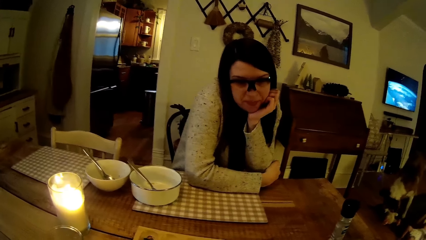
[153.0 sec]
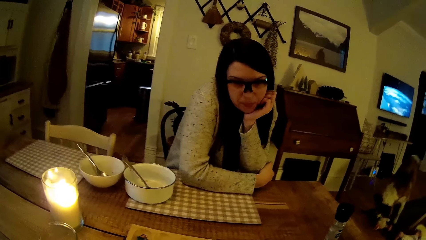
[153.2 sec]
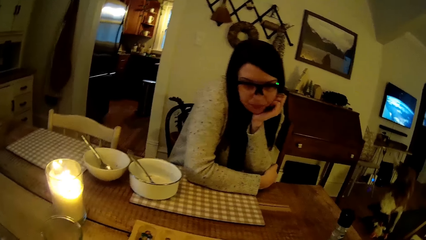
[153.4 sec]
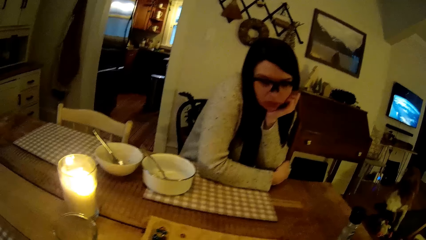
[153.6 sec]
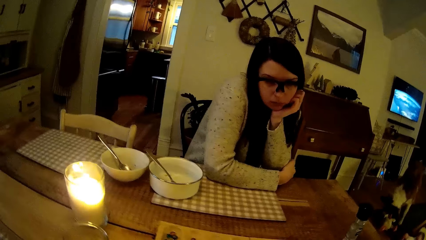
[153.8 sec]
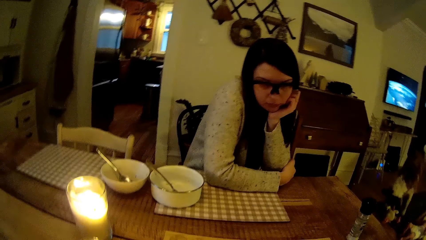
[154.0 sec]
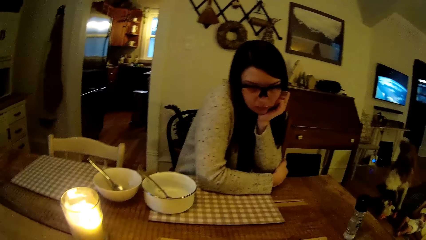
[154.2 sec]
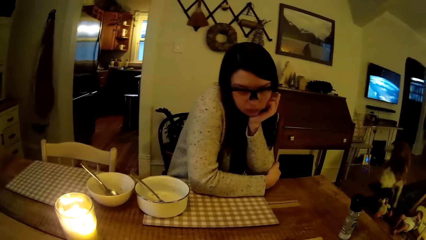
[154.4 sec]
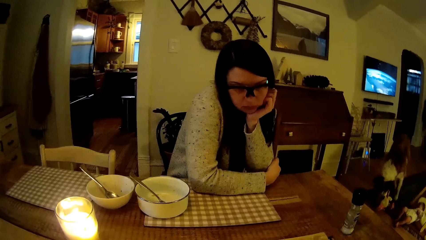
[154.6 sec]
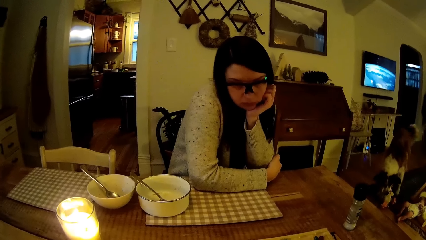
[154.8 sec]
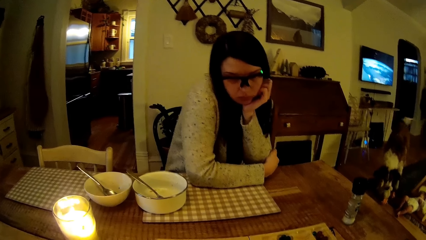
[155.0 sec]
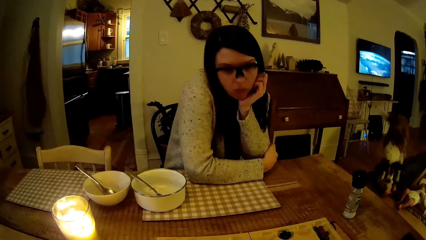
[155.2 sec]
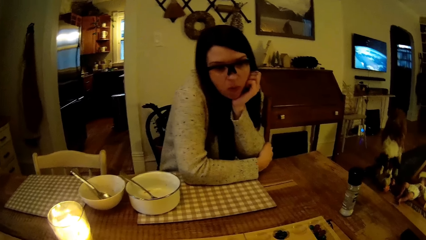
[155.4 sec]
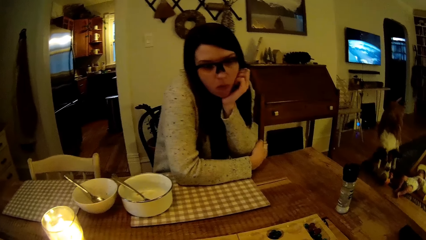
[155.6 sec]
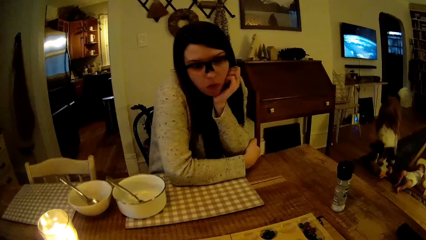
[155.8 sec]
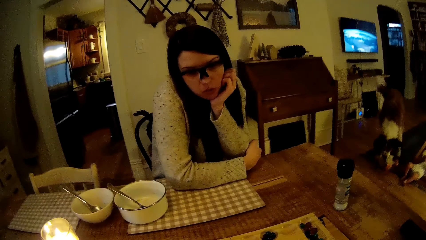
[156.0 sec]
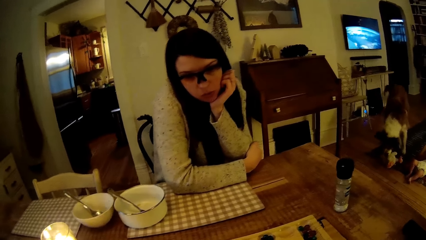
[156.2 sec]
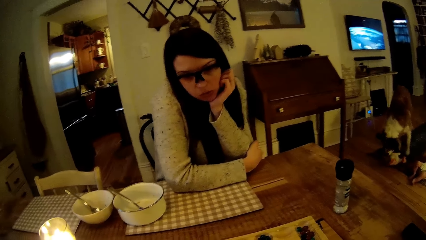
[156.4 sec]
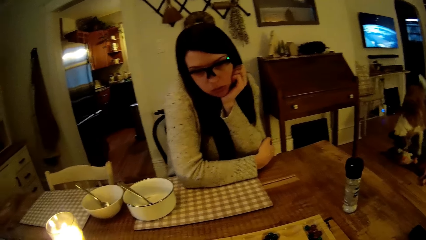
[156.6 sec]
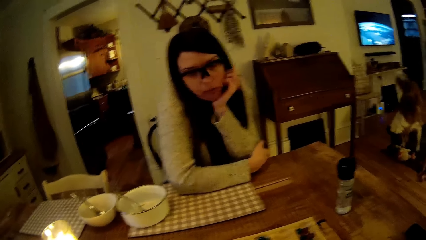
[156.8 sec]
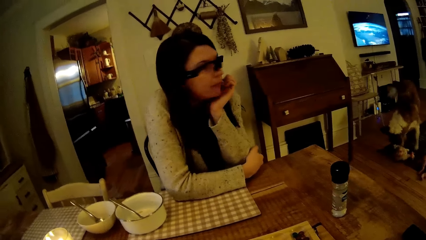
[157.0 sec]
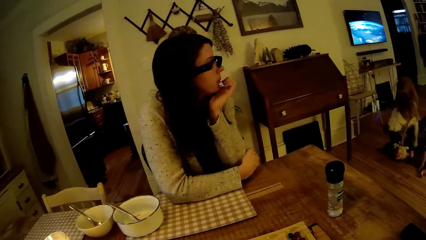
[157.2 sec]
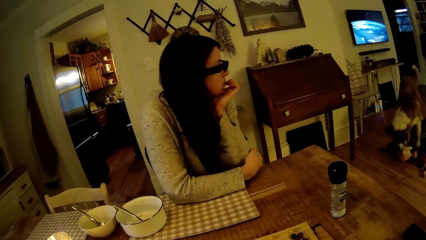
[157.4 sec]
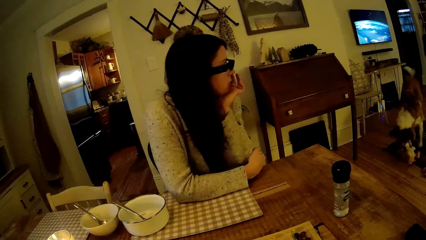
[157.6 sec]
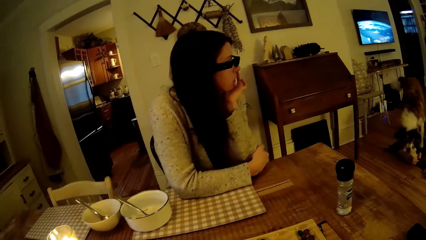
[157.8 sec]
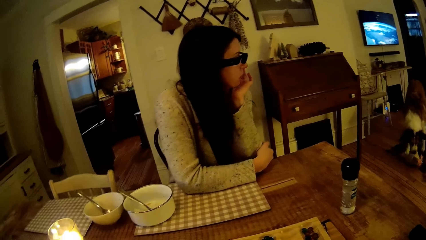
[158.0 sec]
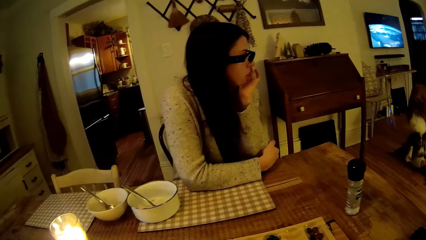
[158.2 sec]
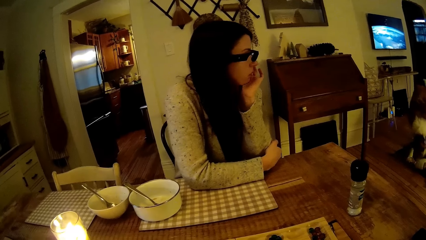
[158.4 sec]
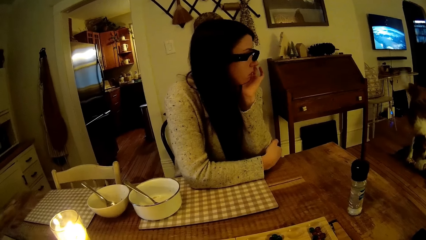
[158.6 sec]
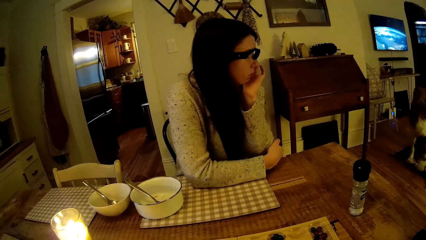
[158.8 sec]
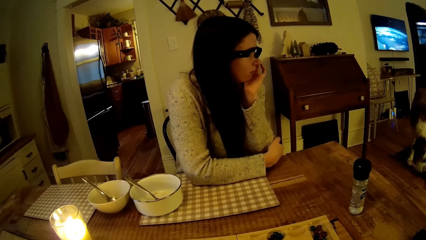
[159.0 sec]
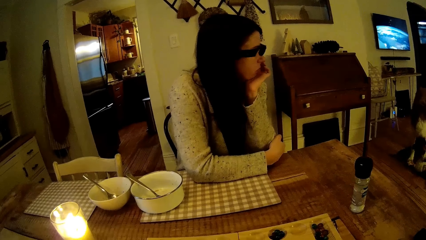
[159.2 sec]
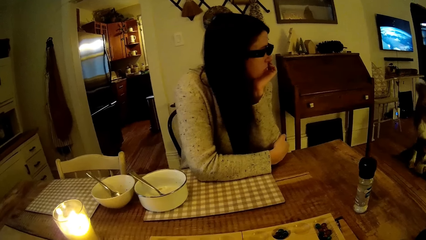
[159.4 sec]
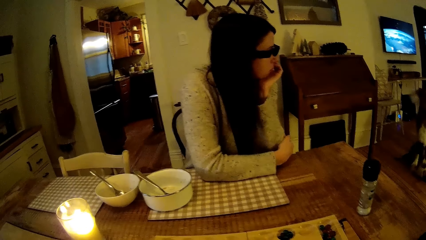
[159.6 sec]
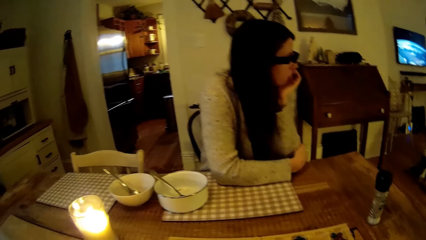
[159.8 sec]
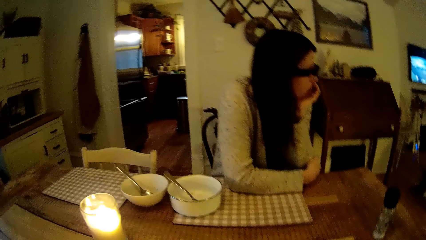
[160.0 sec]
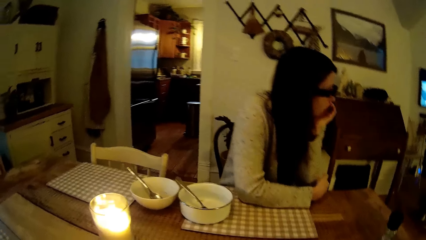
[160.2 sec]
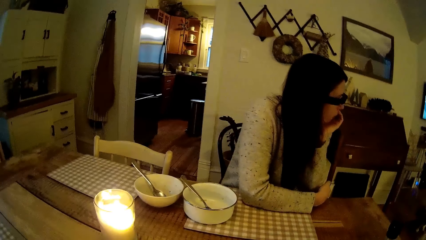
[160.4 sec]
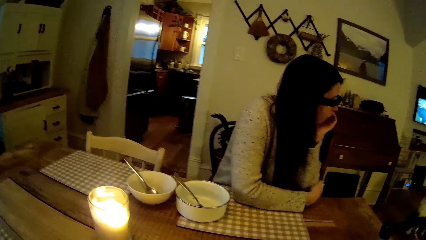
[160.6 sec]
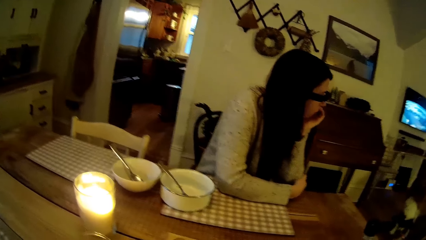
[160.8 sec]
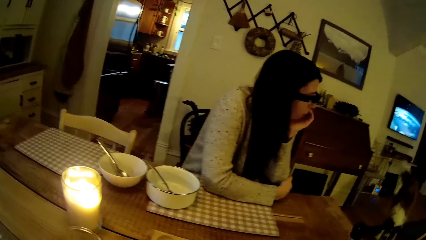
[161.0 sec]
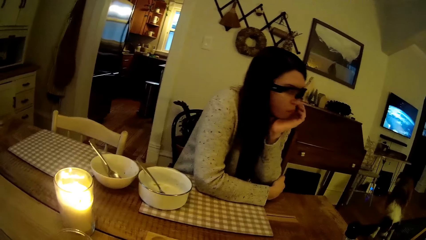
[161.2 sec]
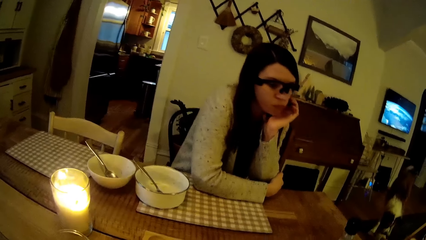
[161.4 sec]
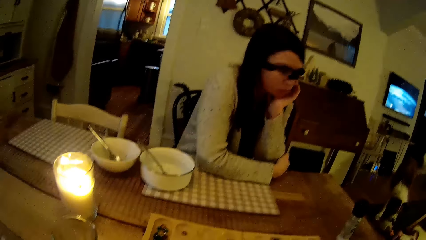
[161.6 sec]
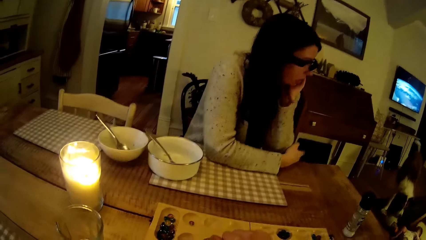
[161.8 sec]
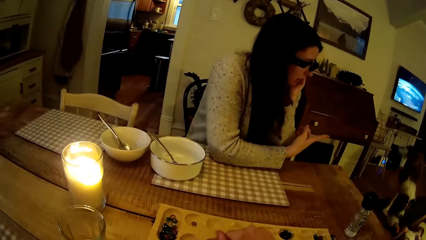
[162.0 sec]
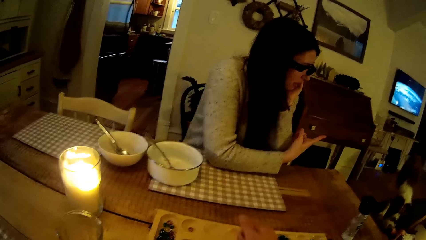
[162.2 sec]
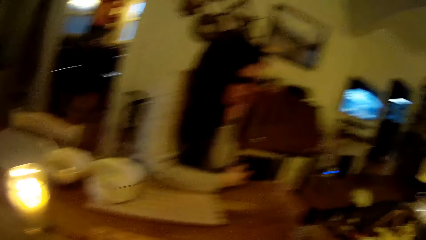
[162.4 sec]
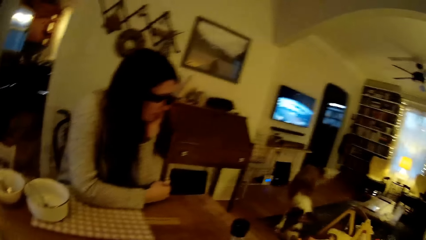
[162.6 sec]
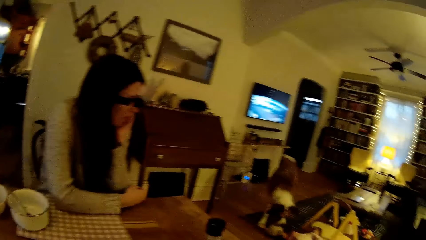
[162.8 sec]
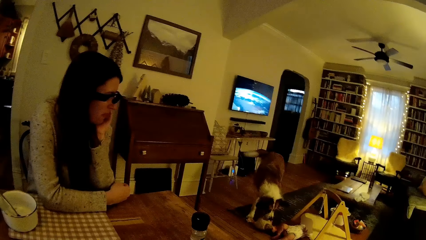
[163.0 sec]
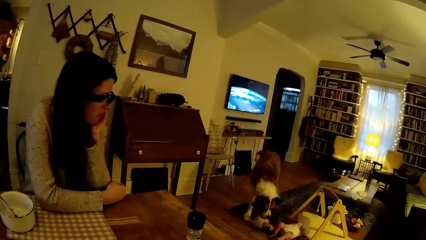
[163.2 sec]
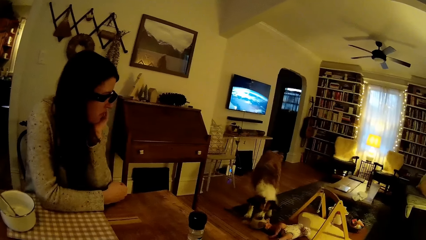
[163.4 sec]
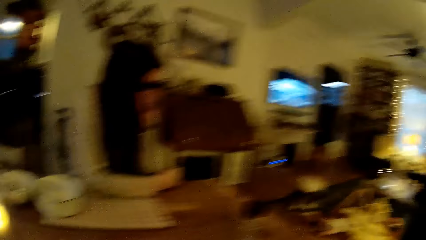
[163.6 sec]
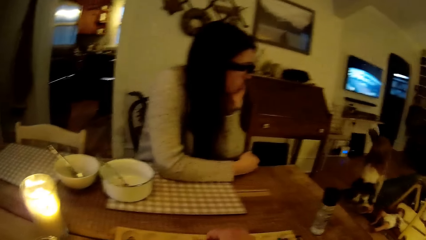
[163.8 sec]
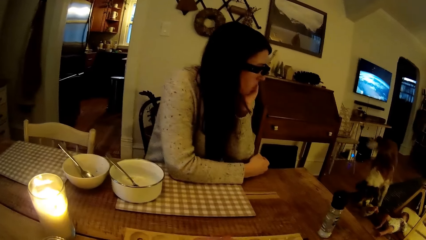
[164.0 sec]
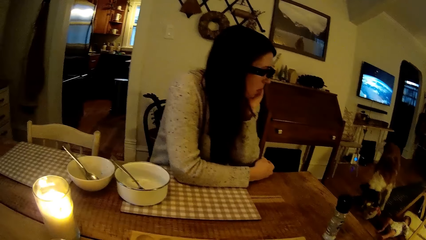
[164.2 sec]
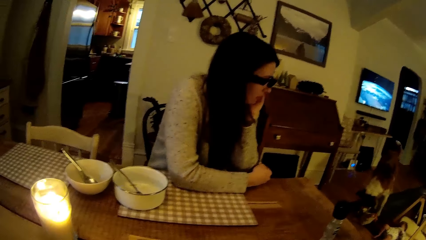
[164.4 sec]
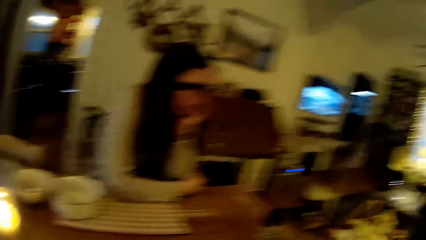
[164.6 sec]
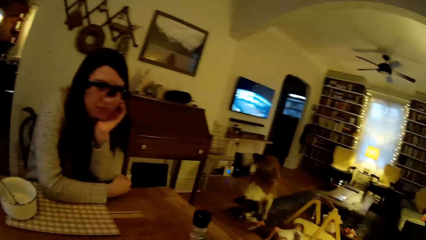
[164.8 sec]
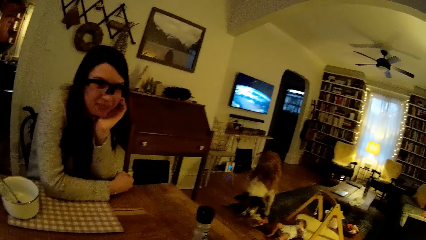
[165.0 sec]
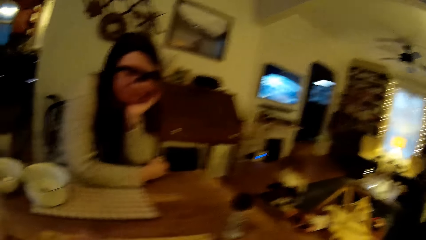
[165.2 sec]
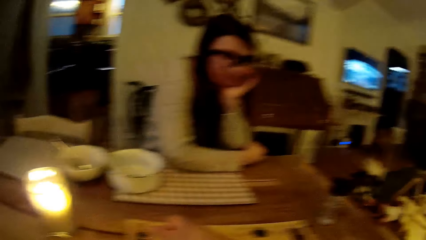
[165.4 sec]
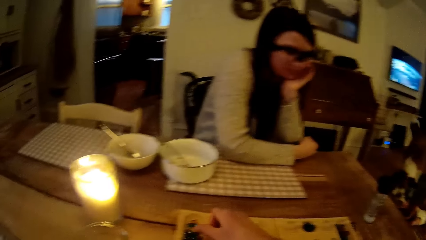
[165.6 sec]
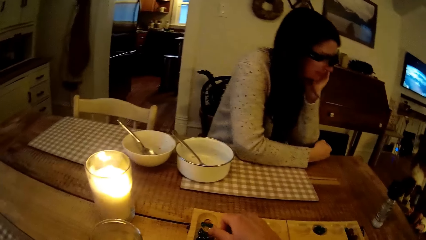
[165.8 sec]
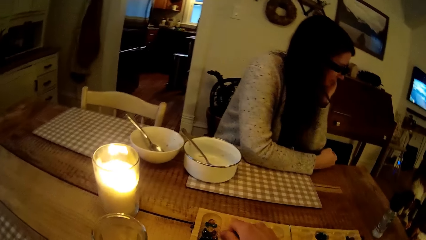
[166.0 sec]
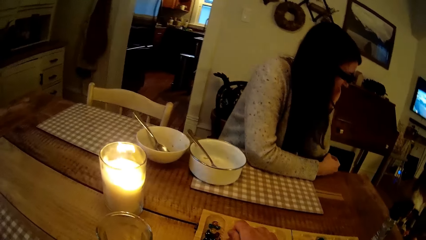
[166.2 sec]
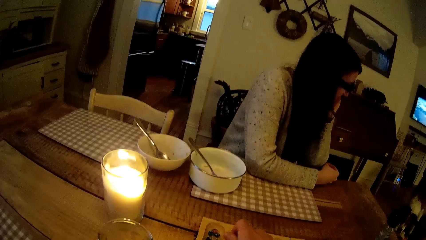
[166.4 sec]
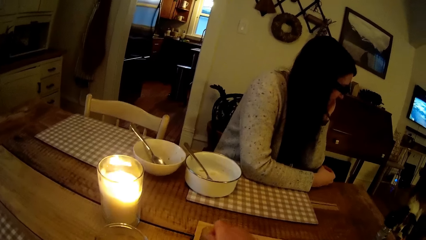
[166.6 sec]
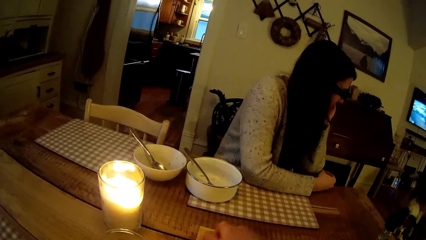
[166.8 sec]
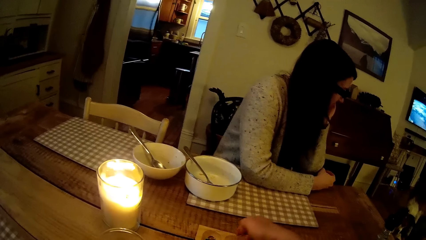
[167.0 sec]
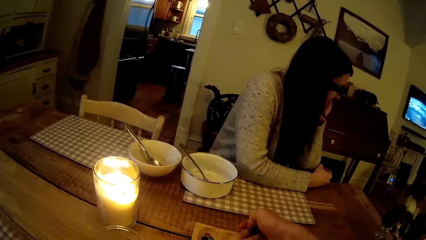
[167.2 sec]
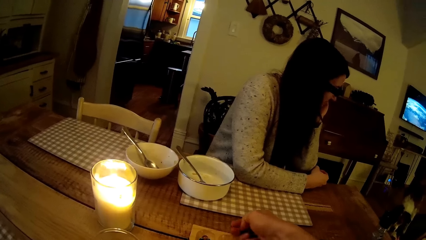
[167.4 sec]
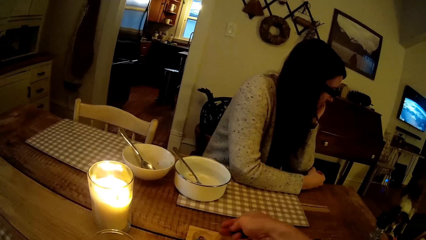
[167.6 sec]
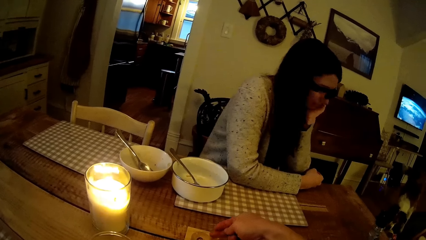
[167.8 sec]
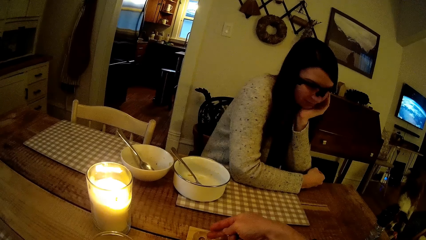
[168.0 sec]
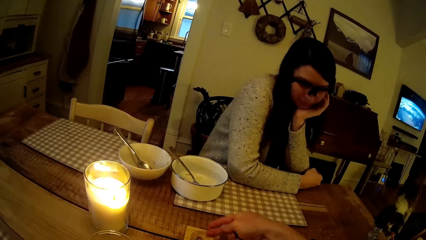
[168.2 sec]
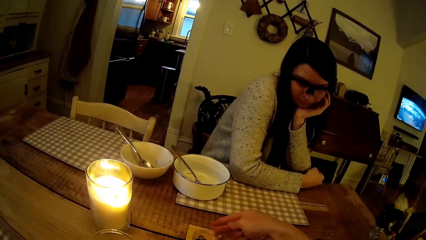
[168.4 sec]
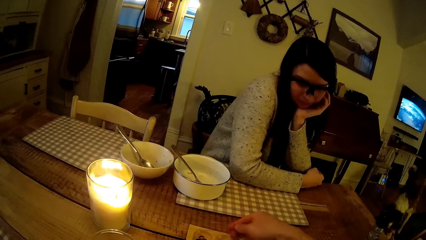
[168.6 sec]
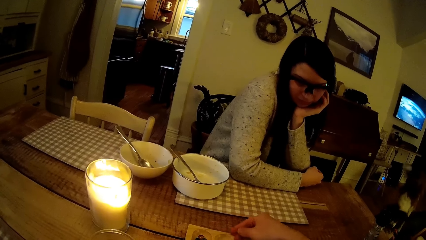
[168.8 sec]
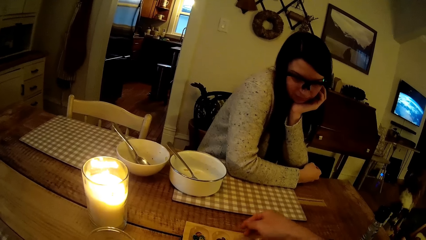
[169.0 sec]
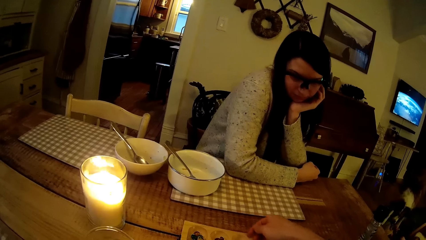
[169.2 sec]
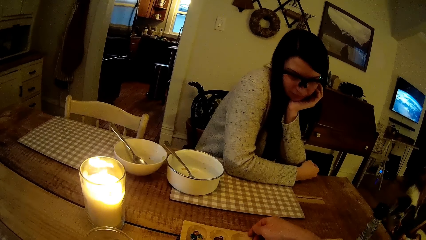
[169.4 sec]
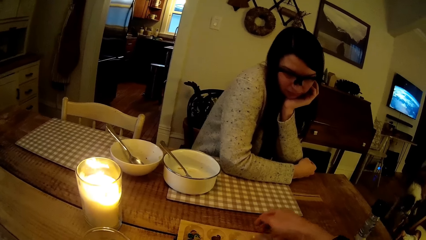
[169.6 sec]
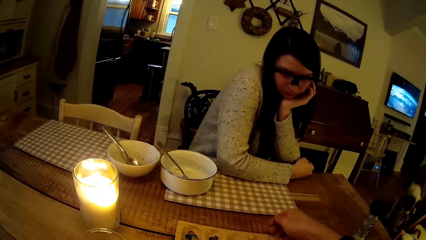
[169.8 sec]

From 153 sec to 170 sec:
A woman adjusts the pair of sunglasses on her face with her left hand. The woman stares. The camera wearer moves some balls on the board with his right hand. He interacts with the woman.
